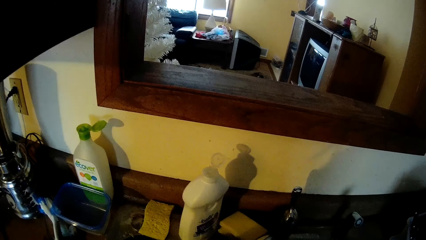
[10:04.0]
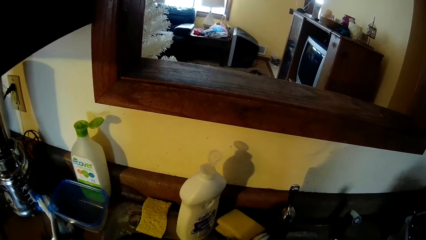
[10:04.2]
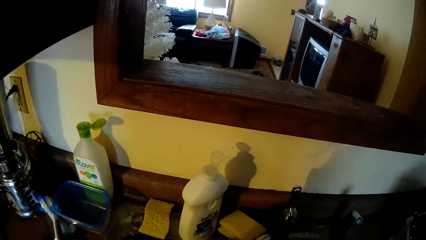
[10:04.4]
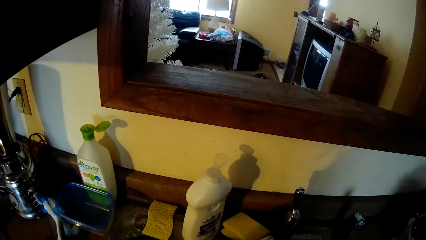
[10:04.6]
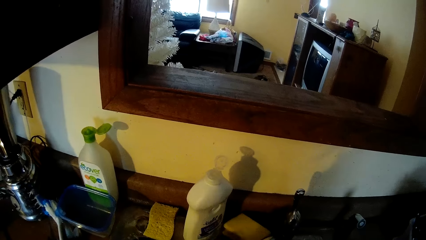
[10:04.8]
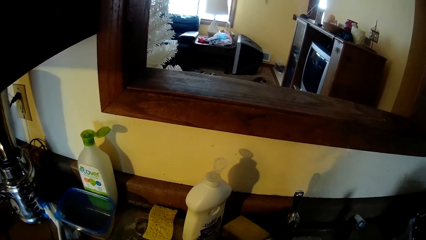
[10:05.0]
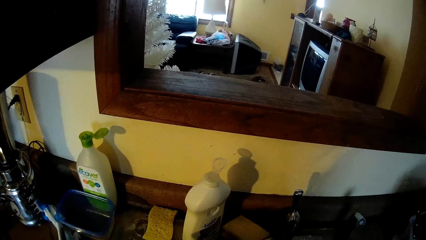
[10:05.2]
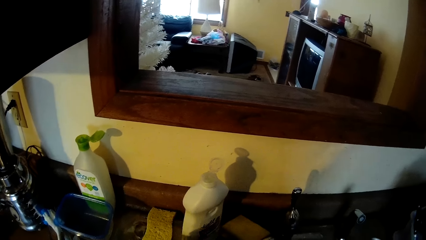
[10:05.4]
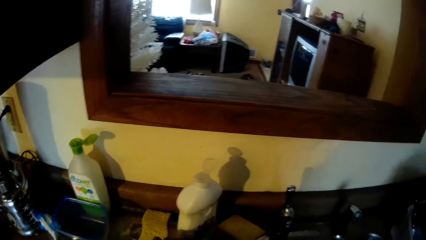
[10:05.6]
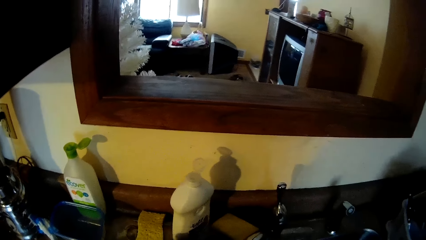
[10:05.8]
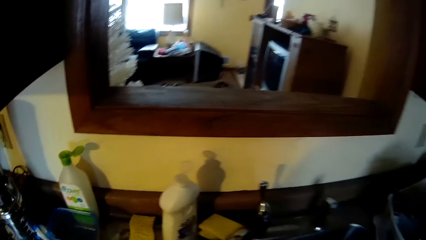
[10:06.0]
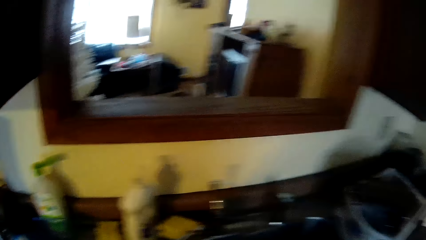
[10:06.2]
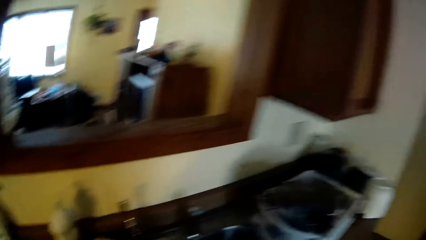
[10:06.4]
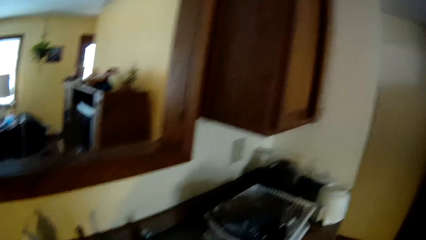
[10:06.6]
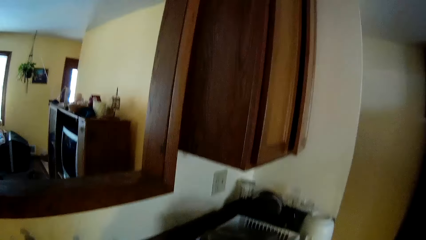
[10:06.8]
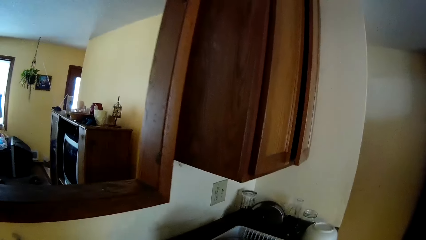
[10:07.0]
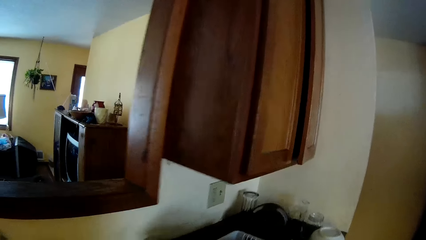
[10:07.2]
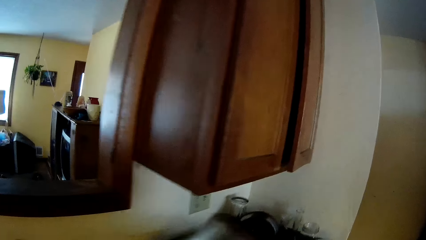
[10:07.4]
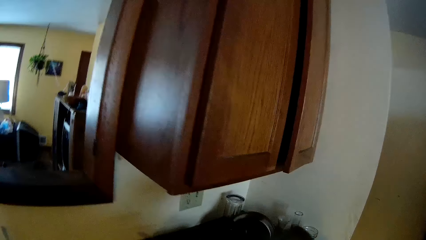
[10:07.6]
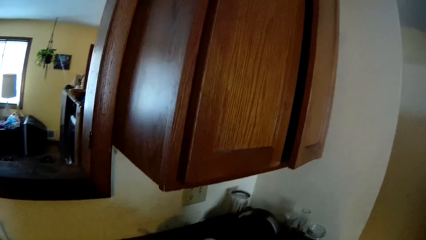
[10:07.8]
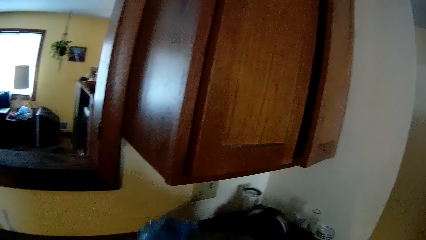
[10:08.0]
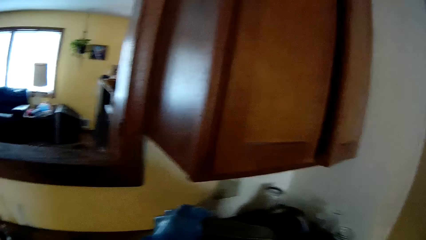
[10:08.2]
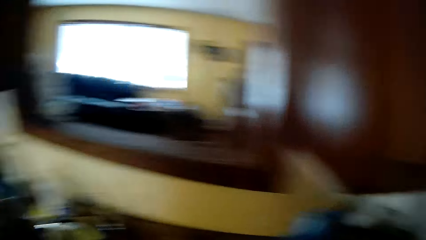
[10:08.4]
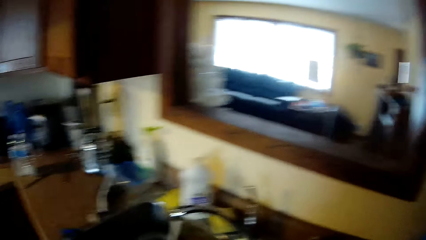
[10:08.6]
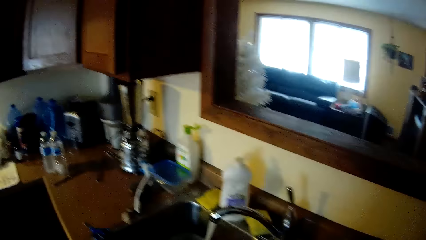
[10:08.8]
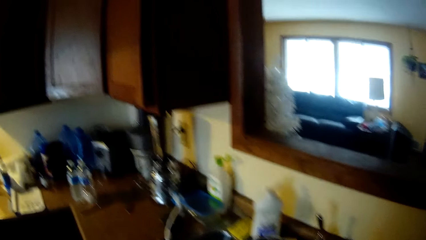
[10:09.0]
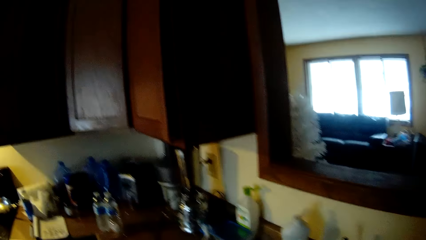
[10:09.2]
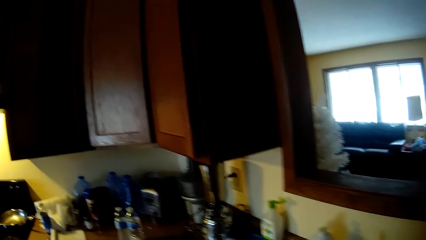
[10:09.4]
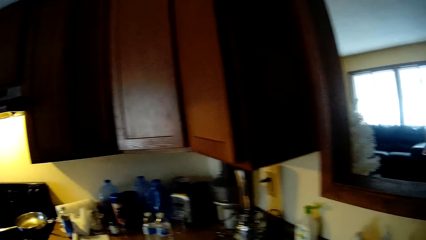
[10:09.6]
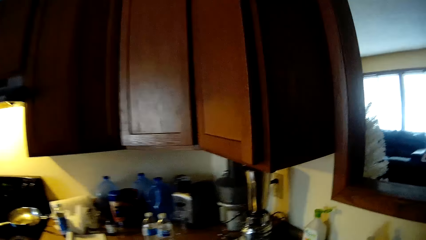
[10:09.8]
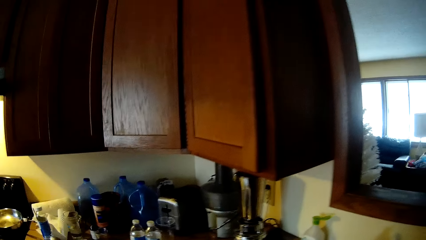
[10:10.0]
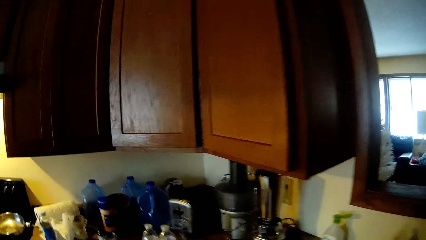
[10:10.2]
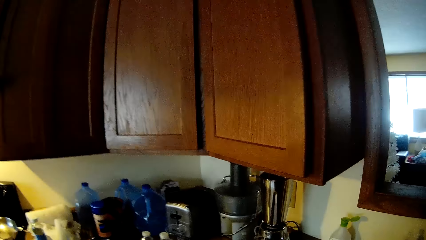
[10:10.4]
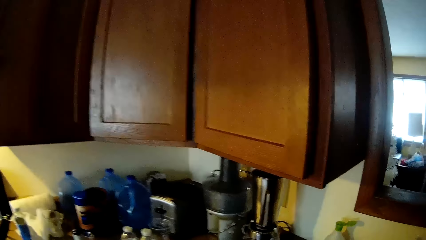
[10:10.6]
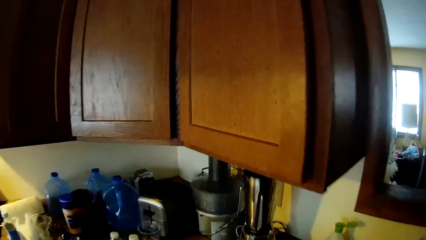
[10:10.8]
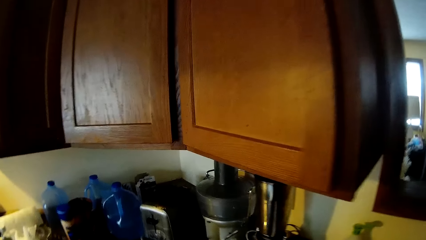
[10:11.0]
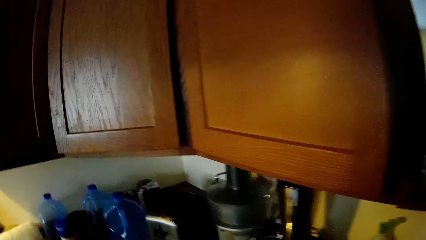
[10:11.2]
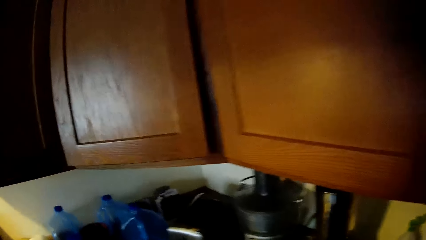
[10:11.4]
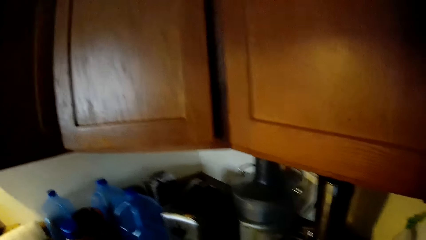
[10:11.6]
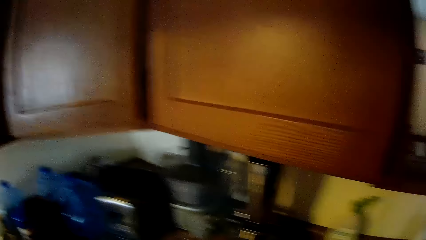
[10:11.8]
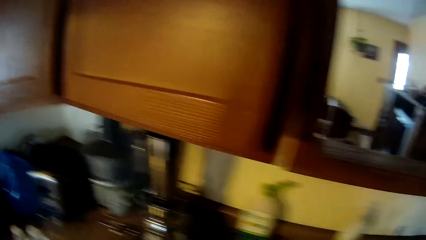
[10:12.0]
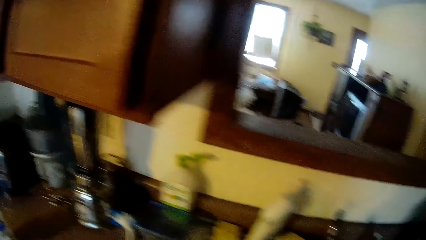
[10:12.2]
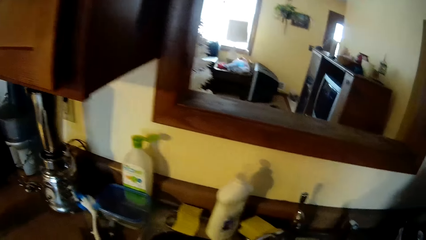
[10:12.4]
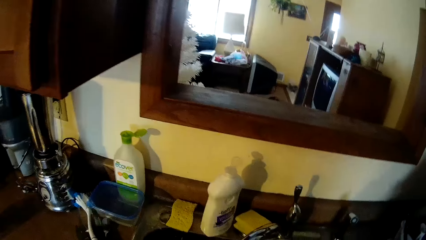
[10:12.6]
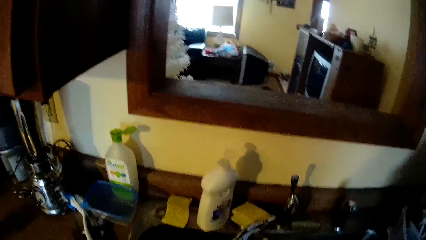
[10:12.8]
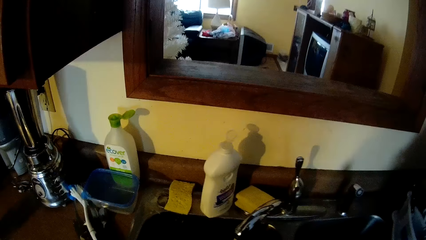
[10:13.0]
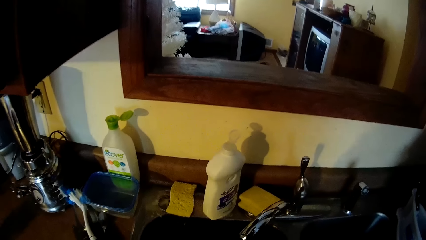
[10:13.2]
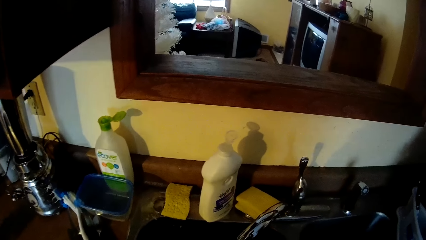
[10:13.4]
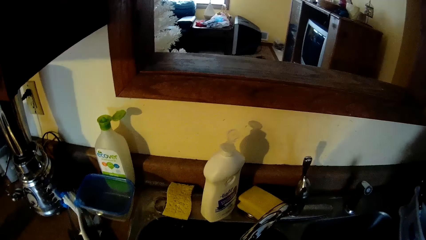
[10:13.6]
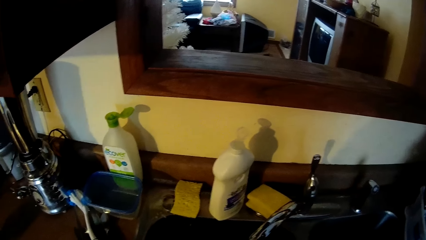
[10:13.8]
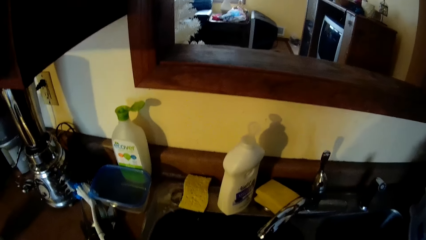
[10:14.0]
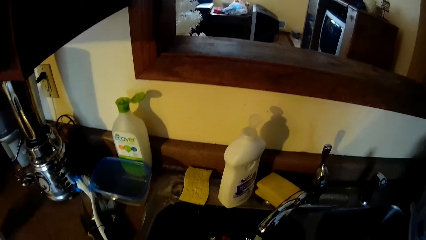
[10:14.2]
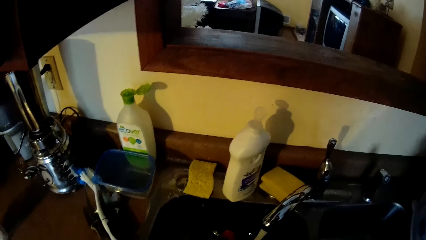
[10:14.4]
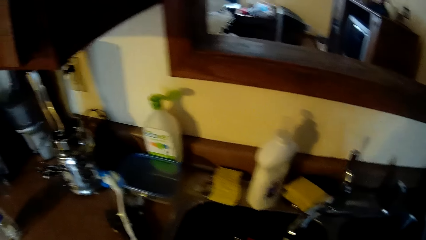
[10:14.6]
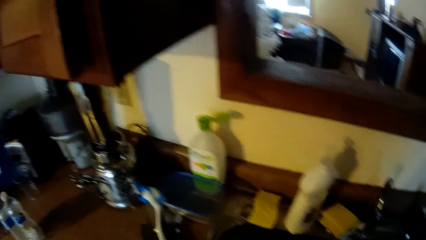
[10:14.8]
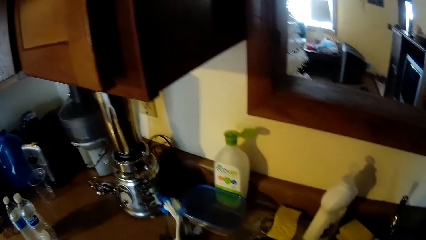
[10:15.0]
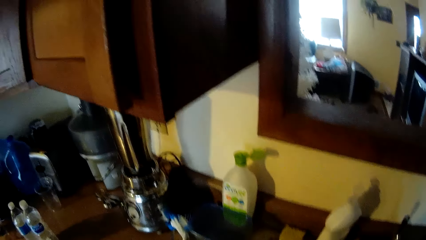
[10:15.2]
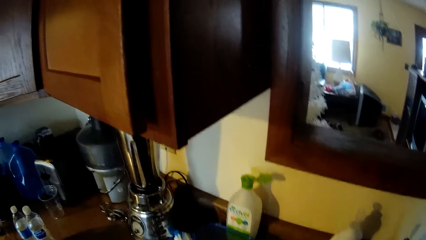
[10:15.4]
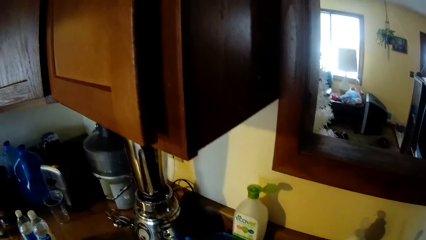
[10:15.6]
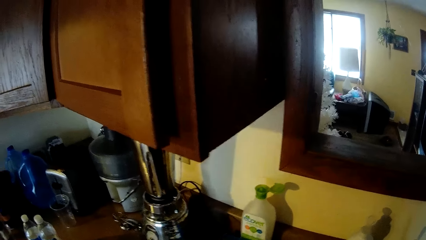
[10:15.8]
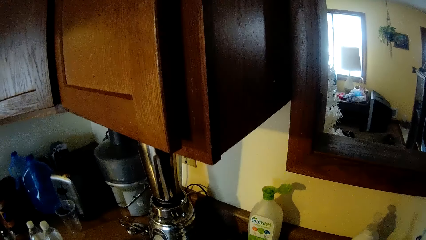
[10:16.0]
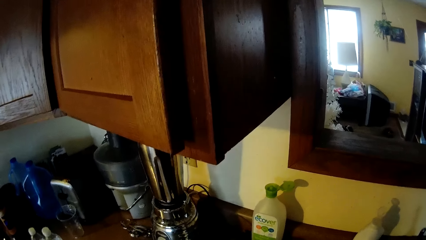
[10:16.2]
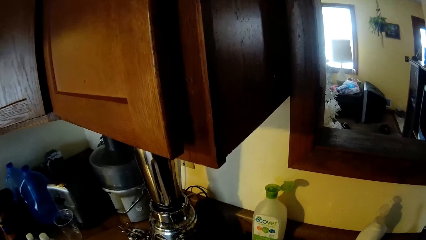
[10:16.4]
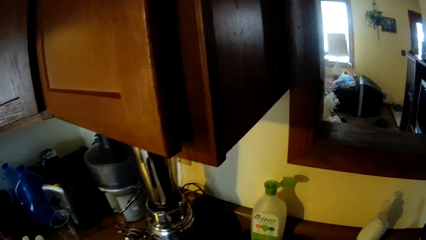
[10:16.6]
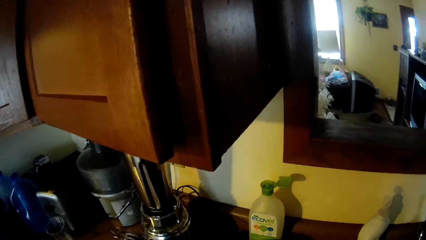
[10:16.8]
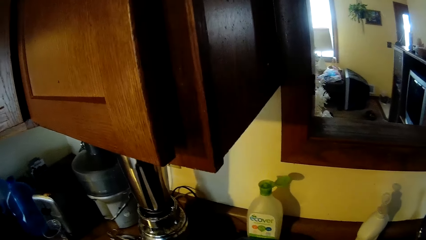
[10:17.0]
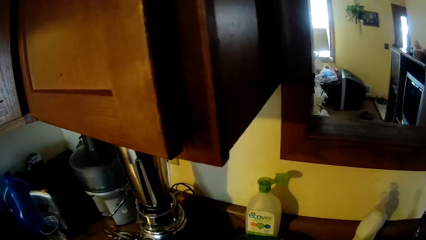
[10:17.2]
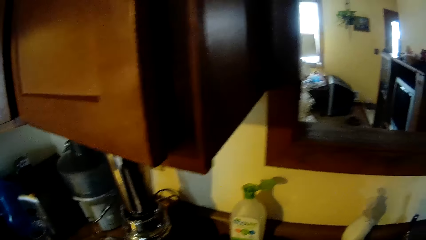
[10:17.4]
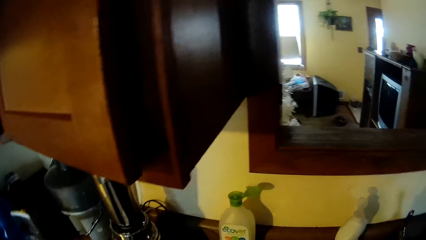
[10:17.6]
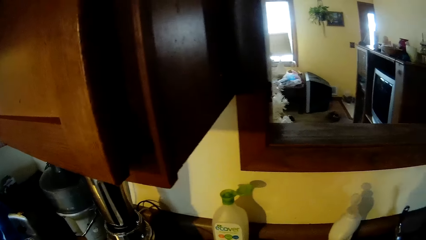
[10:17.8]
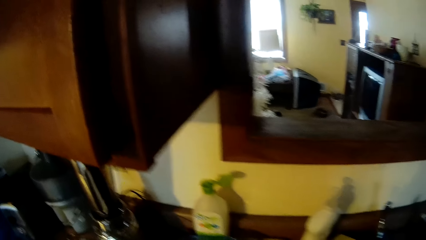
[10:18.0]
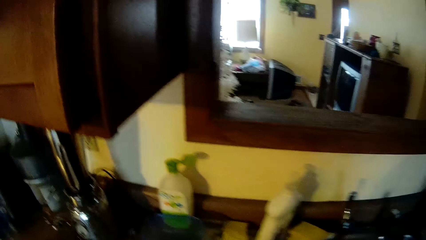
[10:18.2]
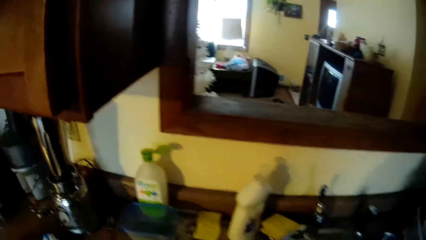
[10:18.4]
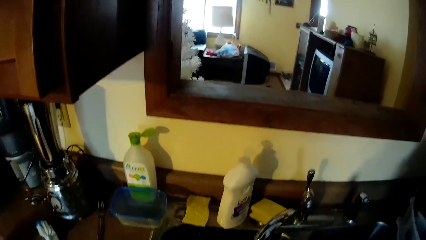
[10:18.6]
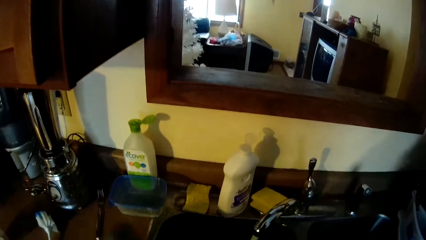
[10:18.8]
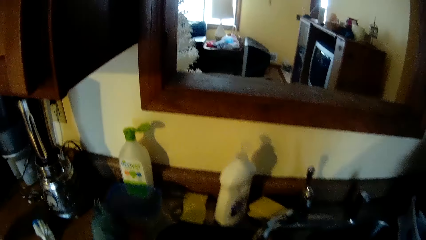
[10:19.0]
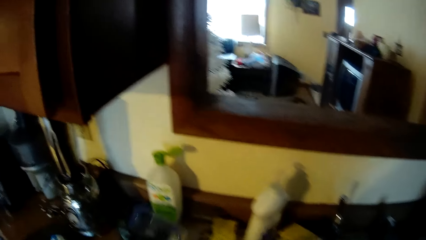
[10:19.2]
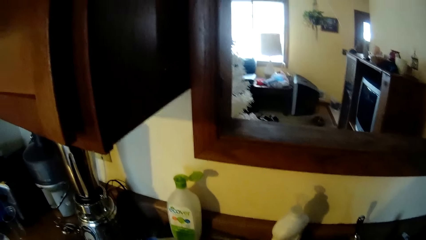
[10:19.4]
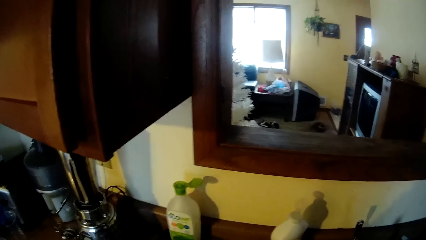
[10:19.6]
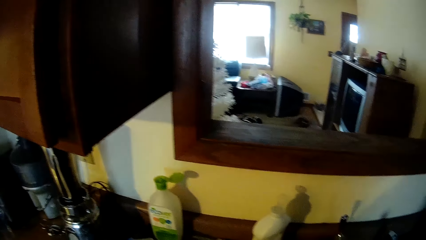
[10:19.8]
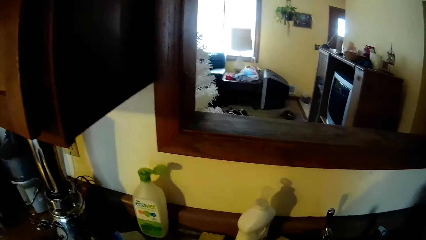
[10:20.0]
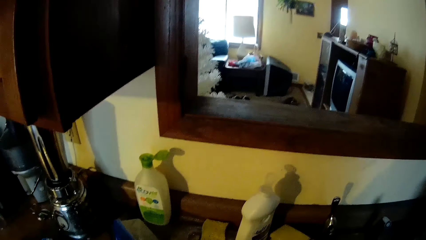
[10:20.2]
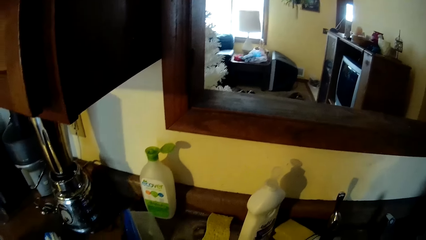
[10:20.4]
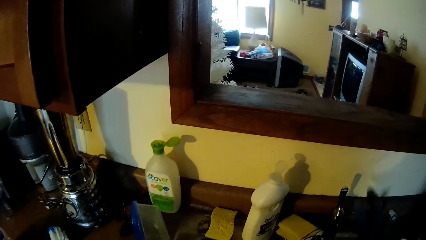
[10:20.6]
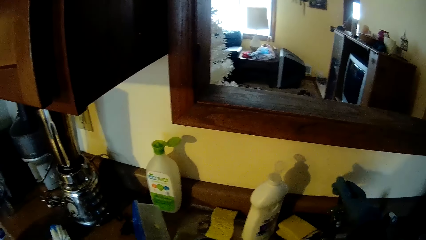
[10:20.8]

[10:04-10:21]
The camera wearer walks to the plate rack. He looks around. He drops the bowl in the plate rack. He turns around and walks to the sink. He looks at the sink. He picks up a dish brush with his left hand from the counter top. He touches the bowl on the counter top with his left hand.
